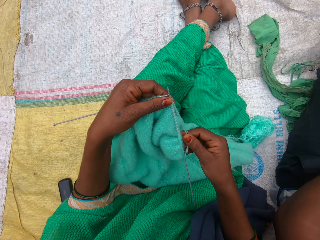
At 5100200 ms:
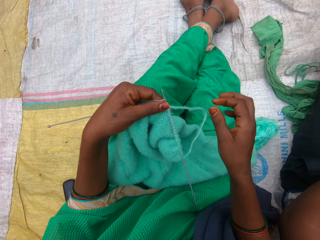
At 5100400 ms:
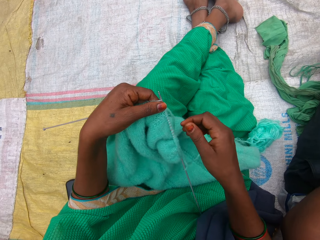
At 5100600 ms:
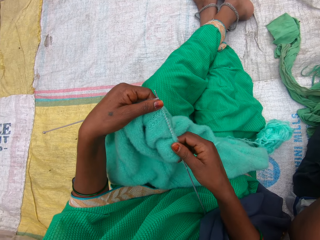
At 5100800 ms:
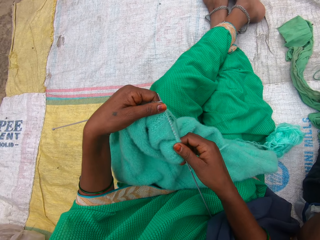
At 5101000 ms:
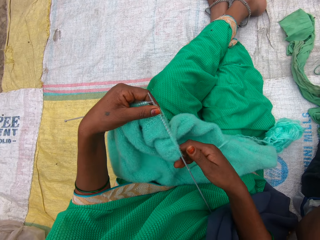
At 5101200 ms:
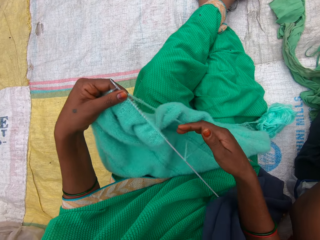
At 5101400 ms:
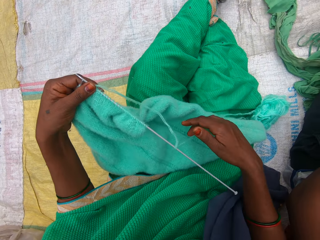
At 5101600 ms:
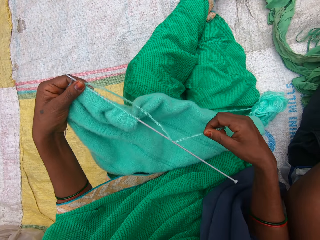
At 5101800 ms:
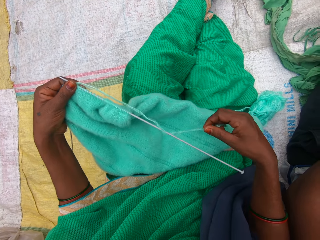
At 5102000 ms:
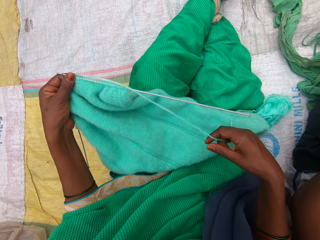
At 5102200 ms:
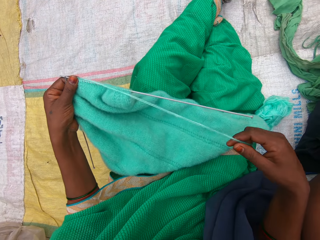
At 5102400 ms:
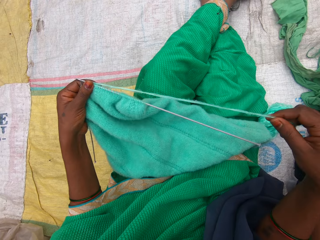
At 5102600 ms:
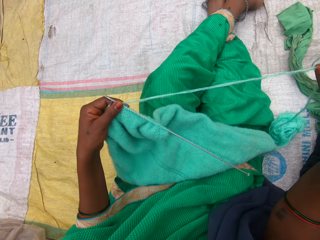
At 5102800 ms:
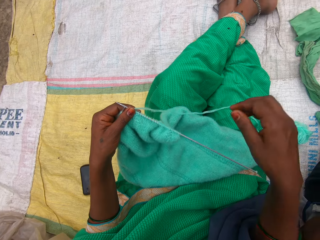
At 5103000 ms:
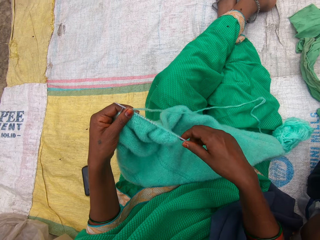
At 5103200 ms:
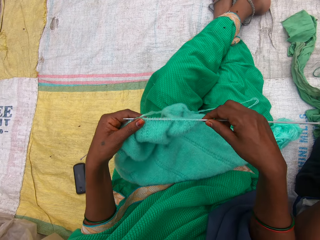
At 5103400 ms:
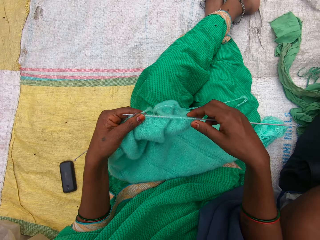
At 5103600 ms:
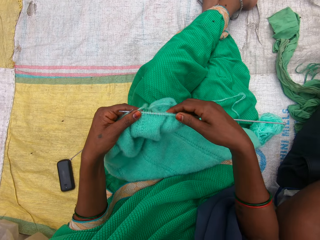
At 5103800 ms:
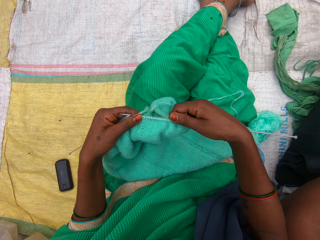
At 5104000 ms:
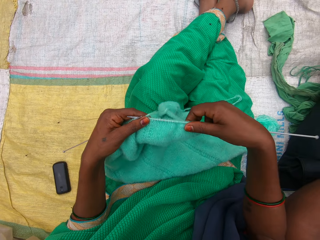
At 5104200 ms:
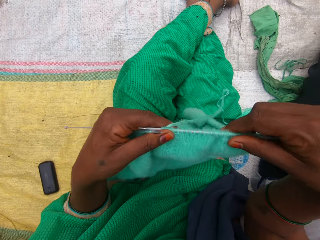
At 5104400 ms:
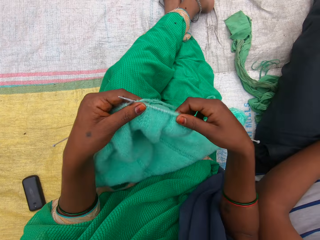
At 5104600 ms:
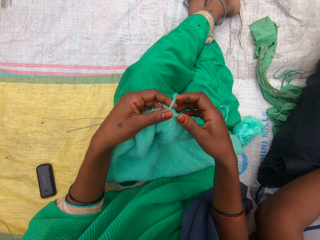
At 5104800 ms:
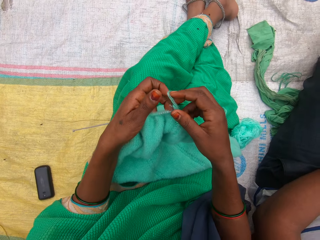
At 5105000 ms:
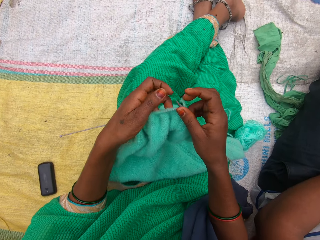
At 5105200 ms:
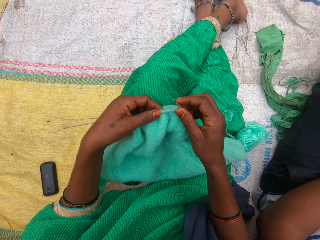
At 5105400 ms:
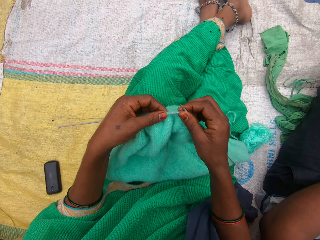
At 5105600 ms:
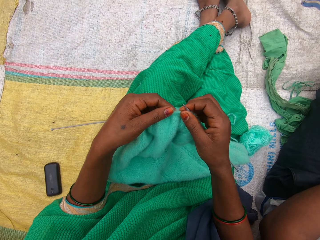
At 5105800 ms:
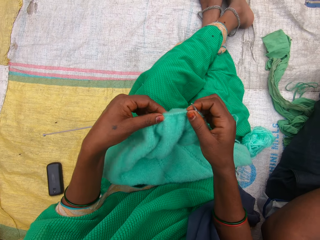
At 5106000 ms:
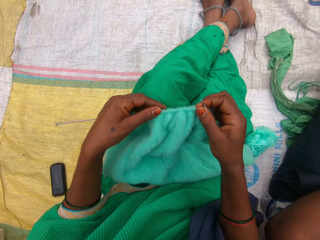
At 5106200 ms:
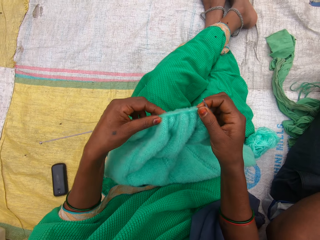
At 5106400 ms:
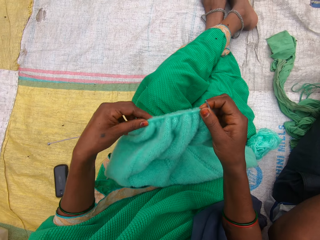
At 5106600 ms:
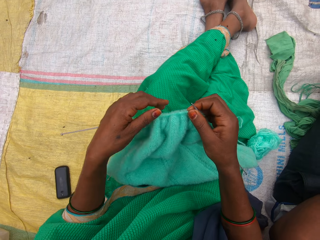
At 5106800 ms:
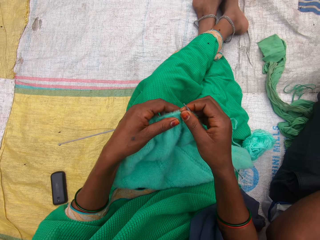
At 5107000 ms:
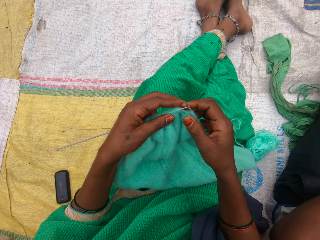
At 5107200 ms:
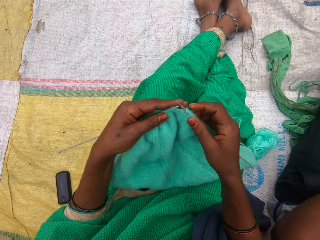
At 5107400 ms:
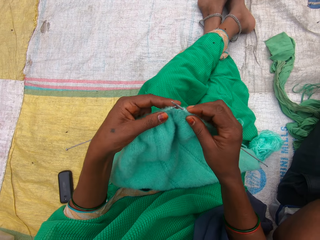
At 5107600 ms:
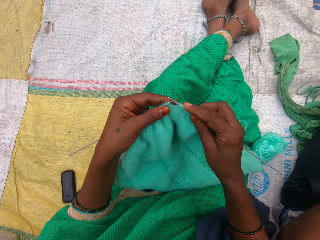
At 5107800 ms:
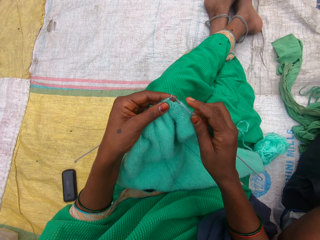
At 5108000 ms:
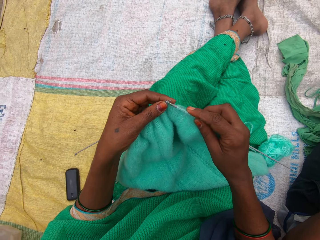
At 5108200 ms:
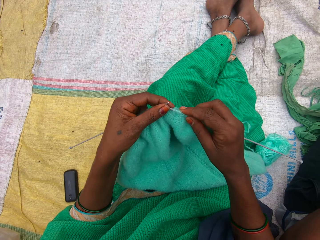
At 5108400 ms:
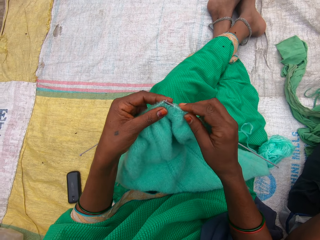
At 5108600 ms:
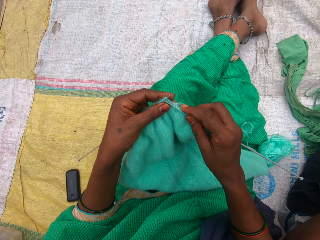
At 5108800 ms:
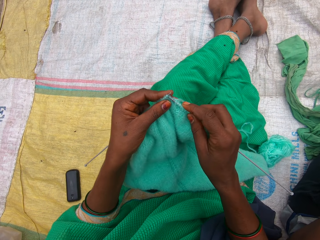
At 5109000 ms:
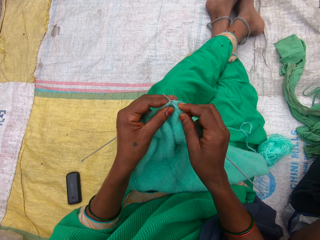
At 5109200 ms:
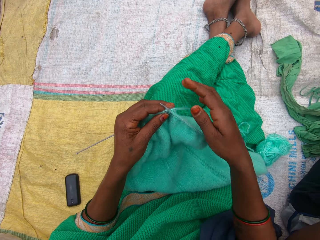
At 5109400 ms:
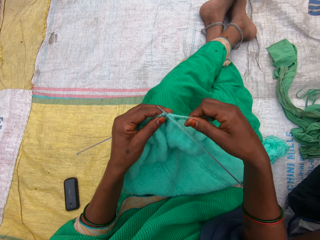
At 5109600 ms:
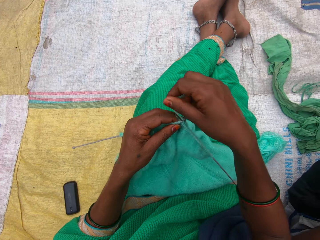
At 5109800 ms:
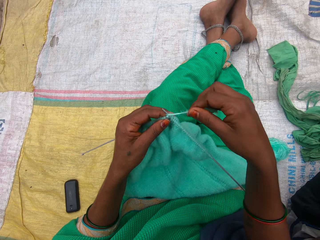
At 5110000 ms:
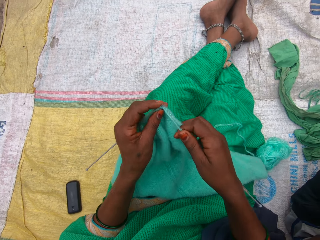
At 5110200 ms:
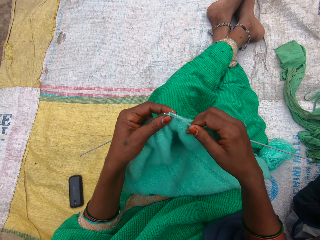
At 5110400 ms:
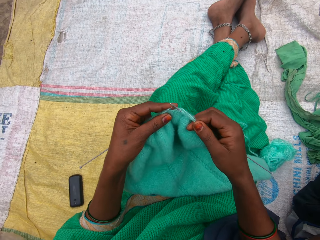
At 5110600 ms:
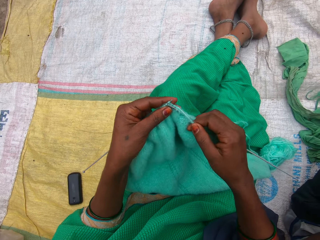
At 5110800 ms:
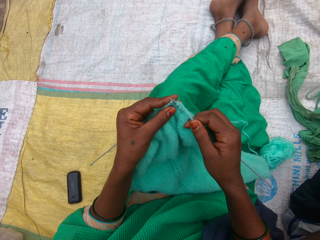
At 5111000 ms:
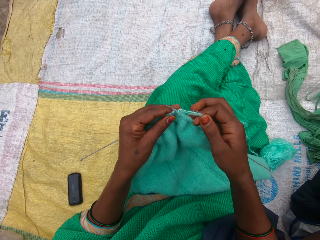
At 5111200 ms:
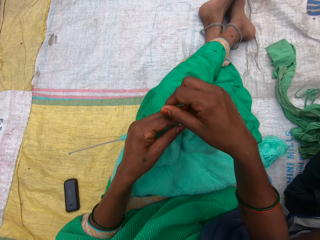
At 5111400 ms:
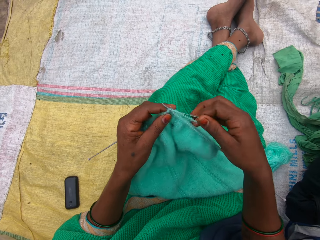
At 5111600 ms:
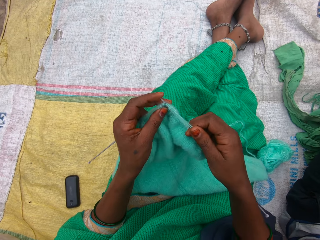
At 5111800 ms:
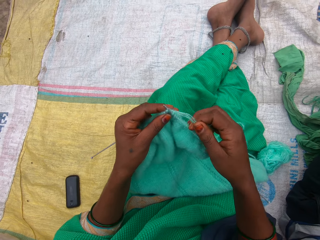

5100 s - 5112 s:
The camera wearer stretches the thread. They hold the needle.

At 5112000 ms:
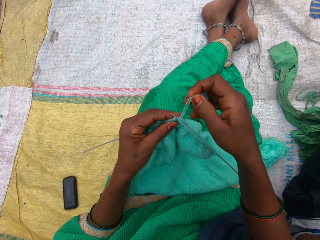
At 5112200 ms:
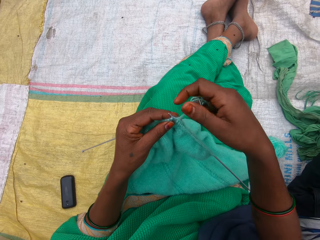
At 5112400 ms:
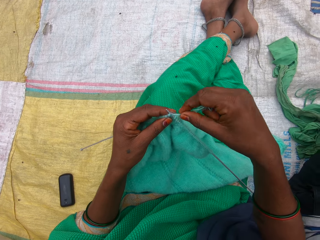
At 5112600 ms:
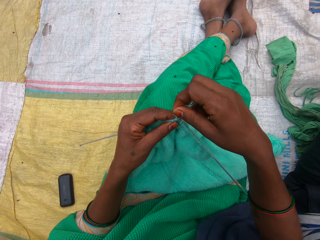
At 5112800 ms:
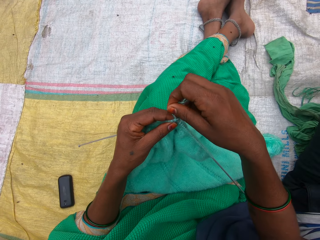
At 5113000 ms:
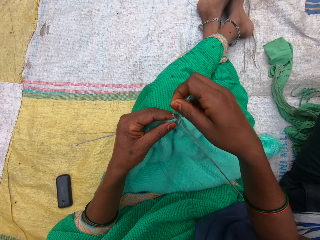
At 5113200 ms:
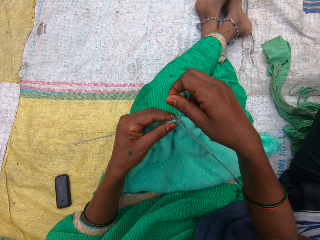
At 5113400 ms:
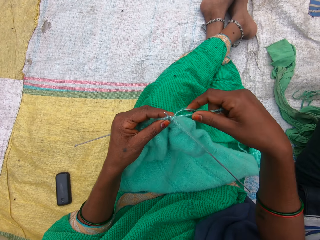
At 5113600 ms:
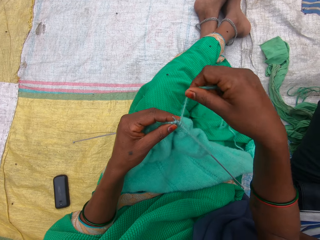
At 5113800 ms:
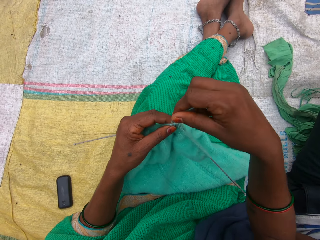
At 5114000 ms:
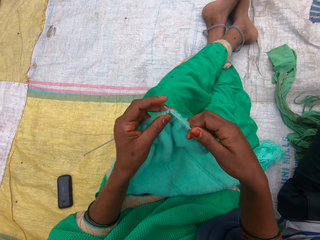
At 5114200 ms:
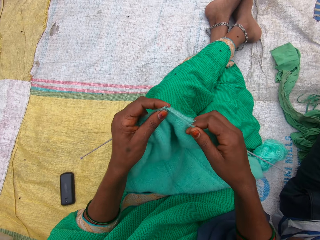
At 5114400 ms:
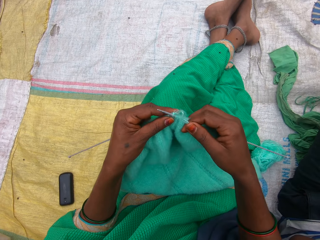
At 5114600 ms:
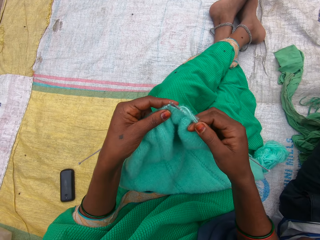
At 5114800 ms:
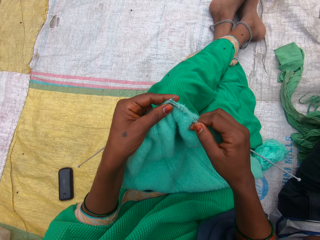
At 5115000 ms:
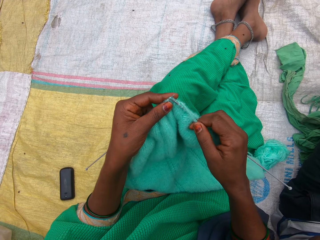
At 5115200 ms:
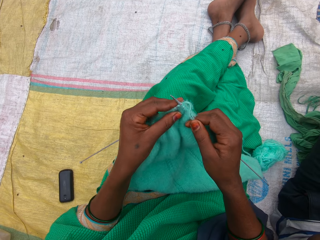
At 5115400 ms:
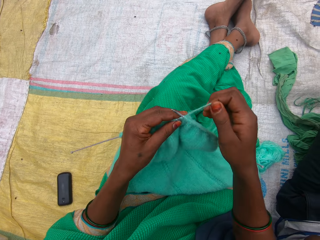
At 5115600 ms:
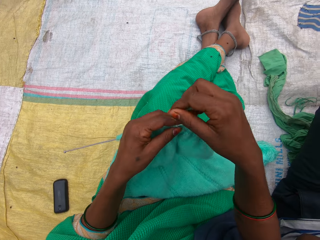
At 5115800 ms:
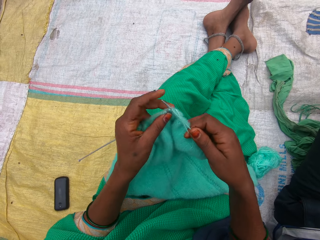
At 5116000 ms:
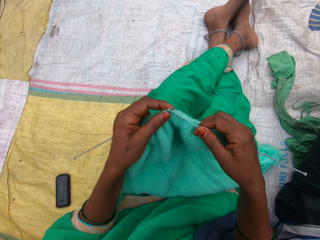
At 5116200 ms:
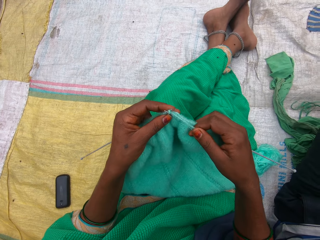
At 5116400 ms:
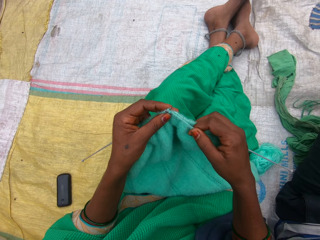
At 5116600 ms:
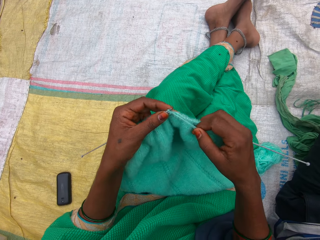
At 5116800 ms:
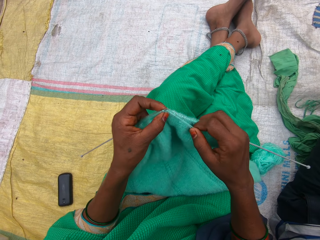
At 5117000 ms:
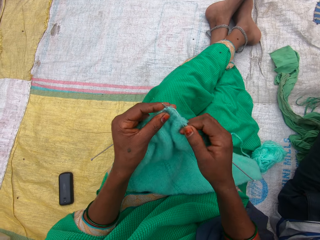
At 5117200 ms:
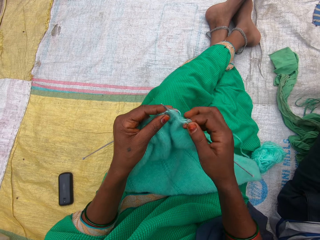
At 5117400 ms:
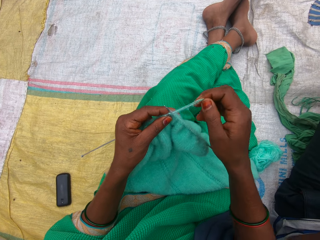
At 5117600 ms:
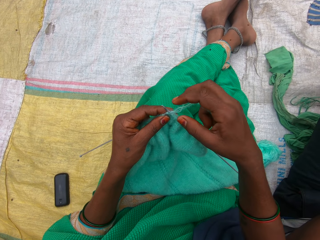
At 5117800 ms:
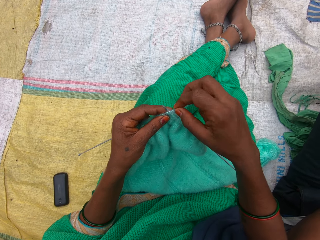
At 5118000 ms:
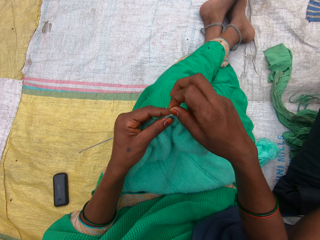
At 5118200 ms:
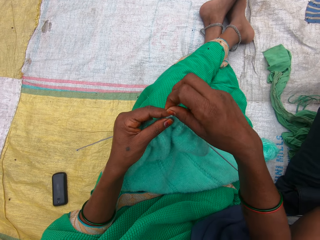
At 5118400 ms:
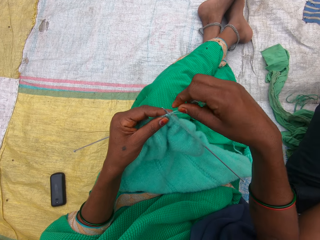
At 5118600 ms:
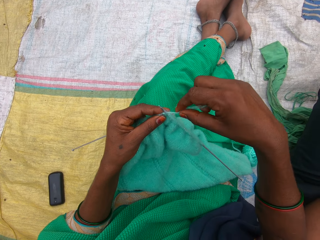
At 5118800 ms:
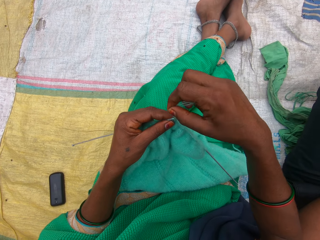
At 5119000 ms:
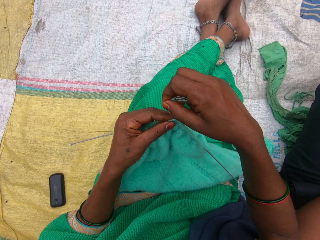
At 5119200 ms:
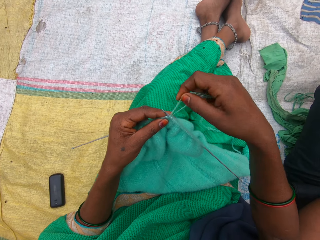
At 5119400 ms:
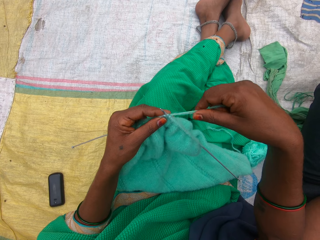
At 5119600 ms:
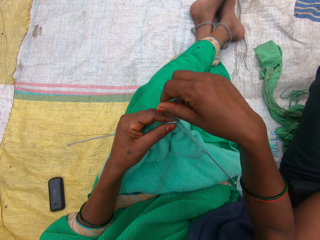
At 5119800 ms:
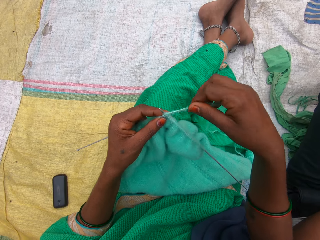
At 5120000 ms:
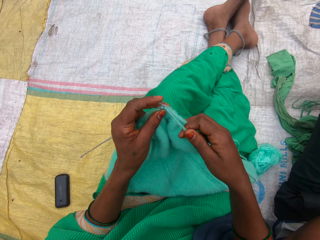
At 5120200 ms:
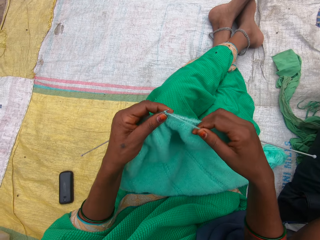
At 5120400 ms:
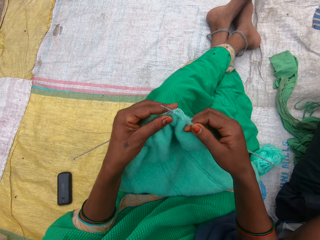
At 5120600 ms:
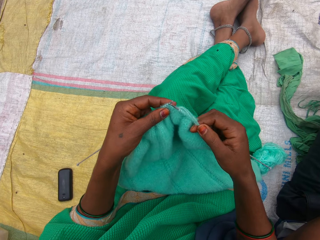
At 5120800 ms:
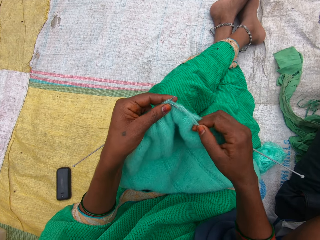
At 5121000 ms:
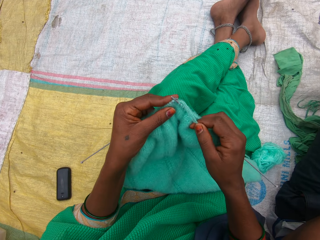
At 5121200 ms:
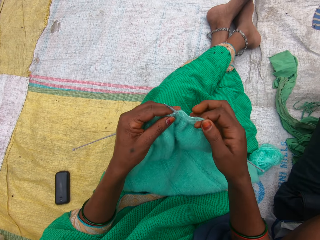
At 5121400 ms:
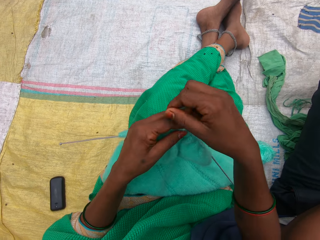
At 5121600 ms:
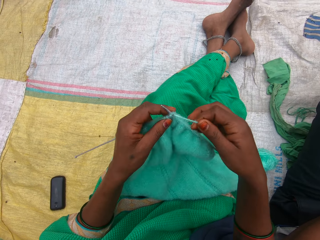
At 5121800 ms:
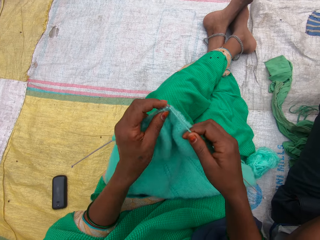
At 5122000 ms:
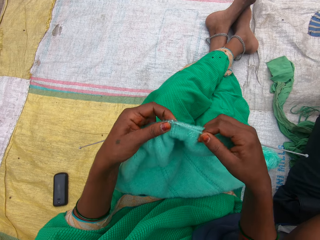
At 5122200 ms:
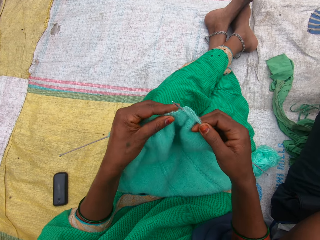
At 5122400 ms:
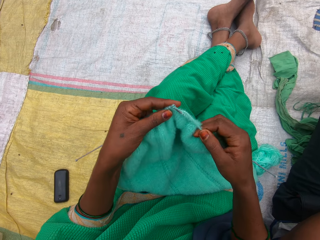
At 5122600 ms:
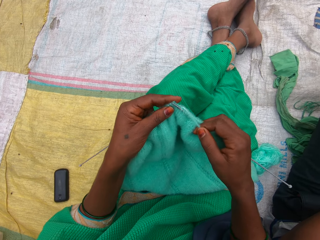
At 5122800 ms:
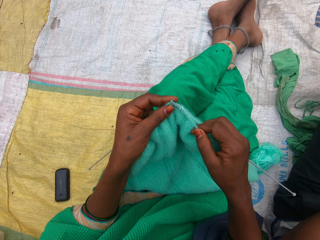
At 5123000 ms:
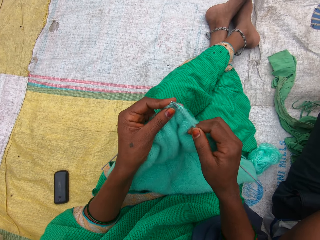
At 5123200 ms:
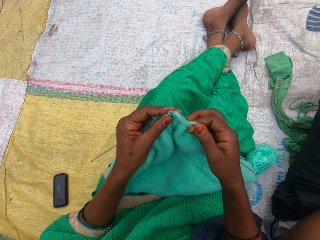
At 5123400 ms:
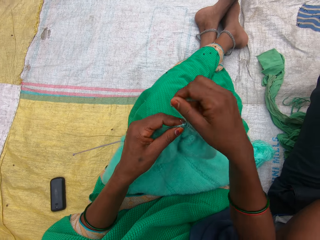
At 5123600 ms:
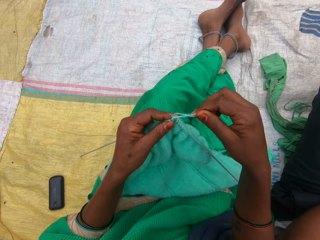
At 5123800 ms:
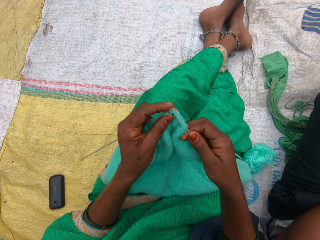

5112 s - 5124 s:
The camera wearer knits the fabric. They hold the thread. They knit the fabric.
